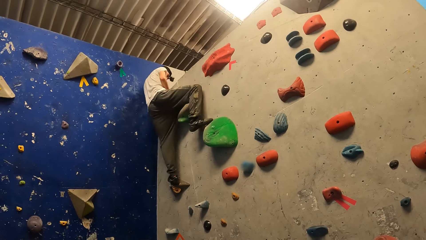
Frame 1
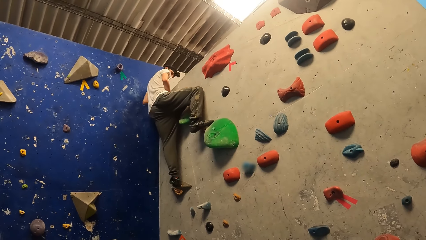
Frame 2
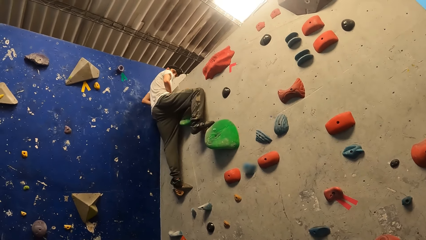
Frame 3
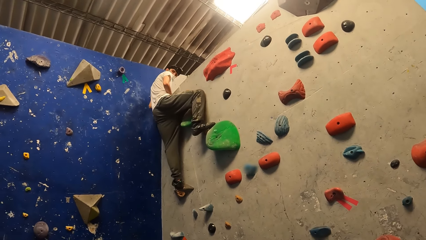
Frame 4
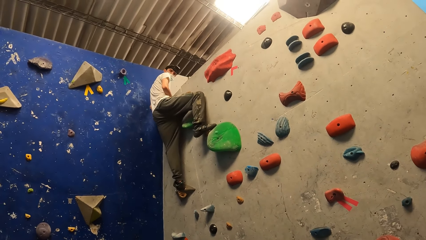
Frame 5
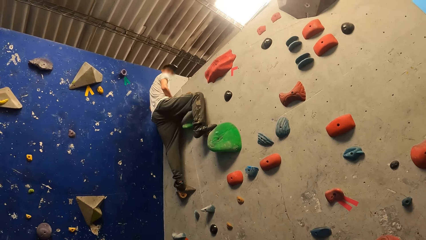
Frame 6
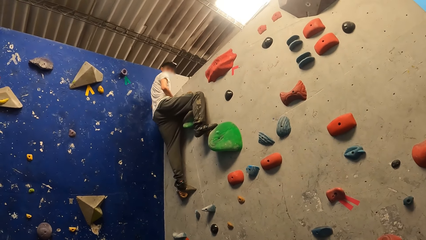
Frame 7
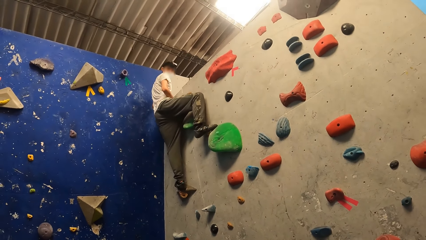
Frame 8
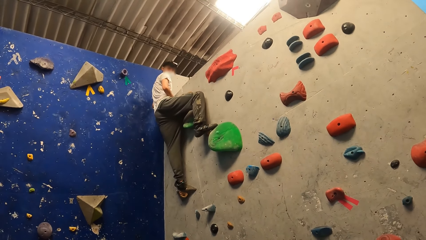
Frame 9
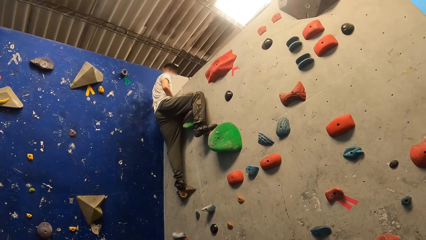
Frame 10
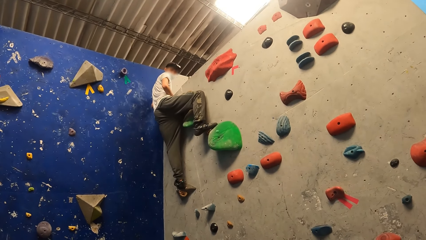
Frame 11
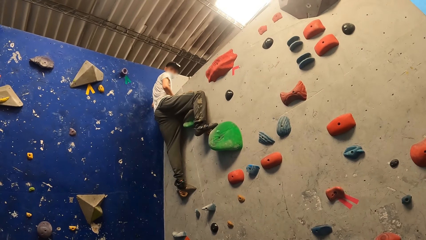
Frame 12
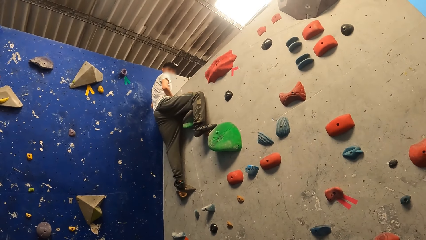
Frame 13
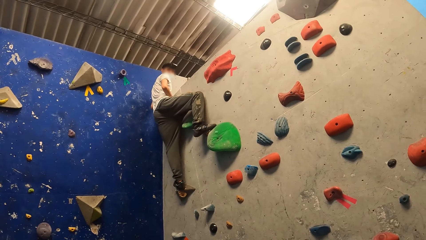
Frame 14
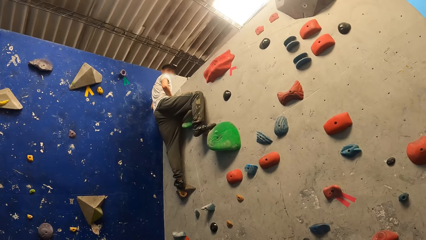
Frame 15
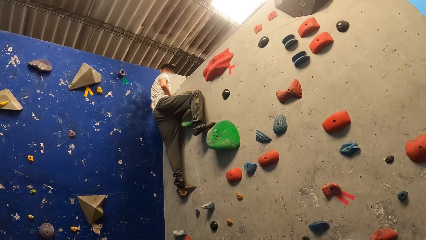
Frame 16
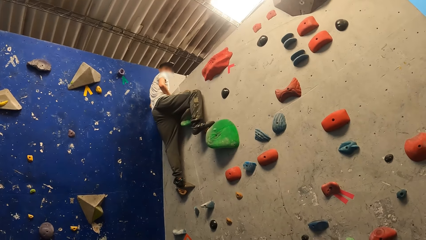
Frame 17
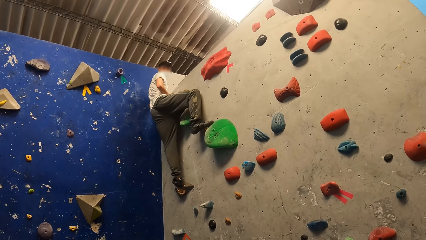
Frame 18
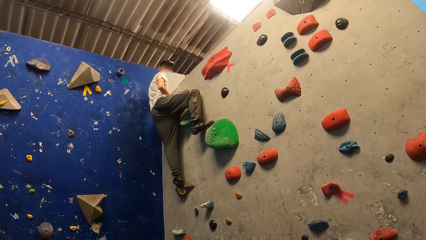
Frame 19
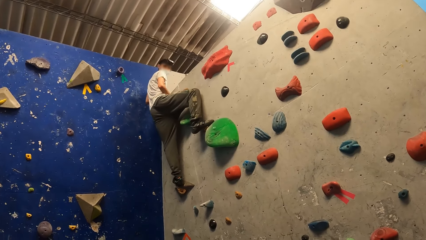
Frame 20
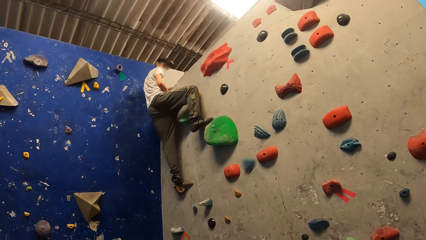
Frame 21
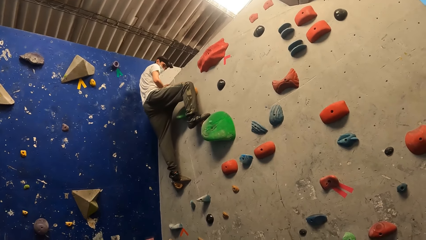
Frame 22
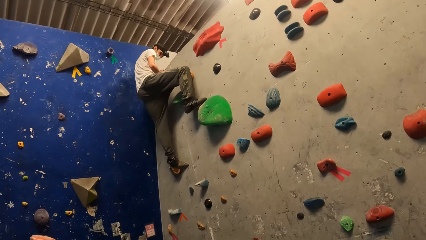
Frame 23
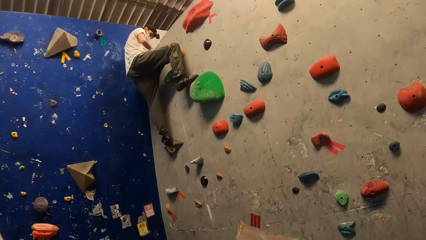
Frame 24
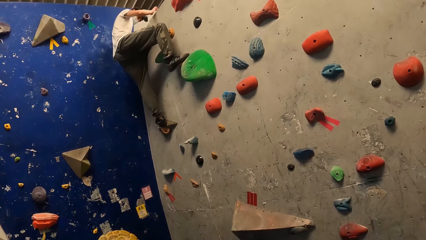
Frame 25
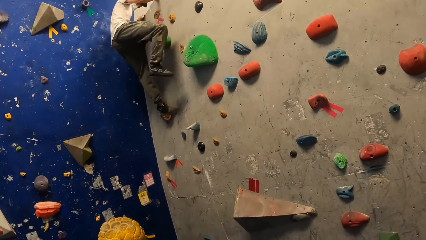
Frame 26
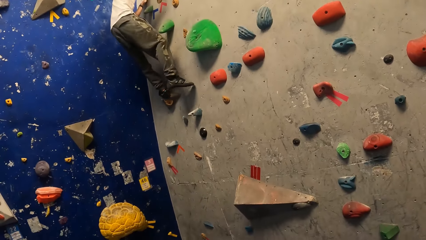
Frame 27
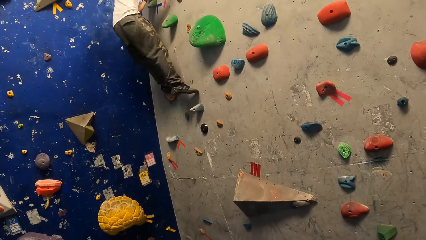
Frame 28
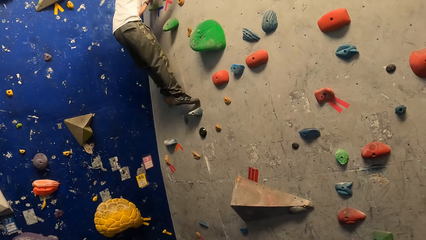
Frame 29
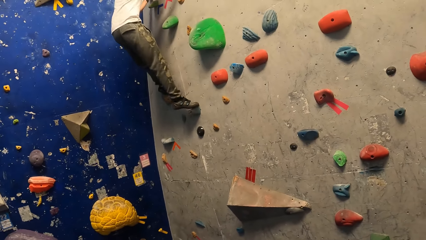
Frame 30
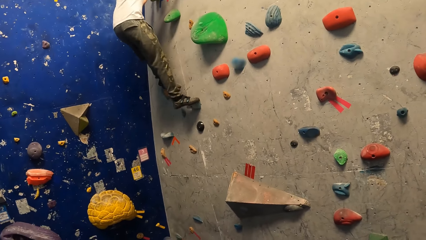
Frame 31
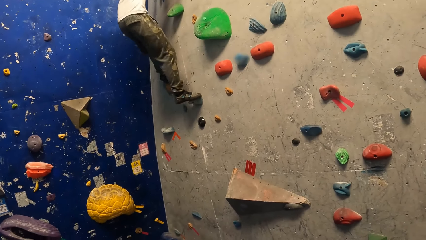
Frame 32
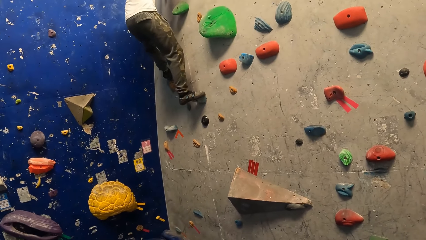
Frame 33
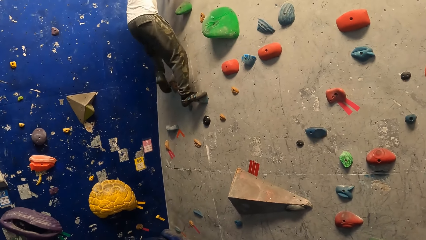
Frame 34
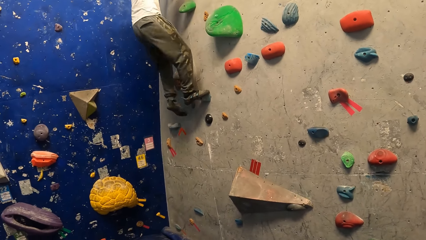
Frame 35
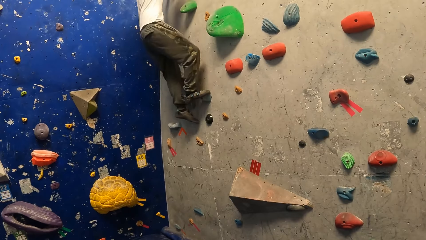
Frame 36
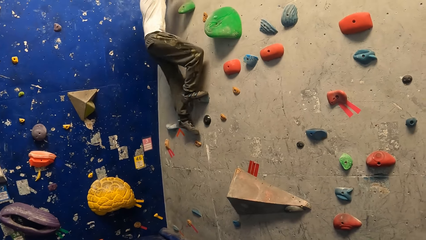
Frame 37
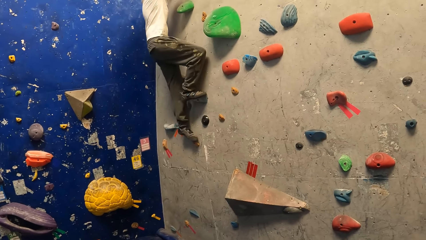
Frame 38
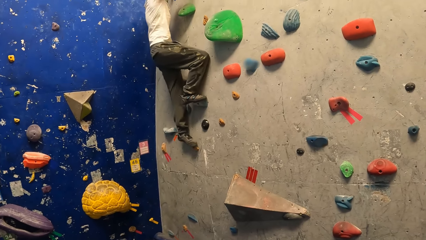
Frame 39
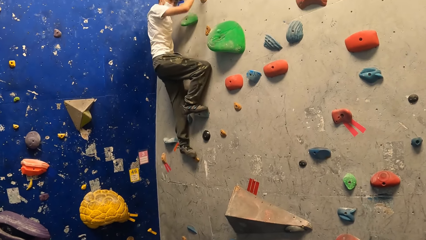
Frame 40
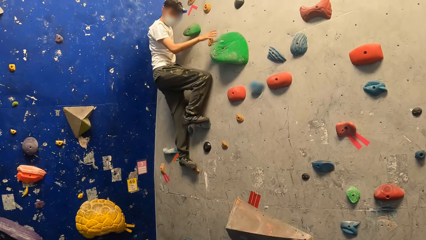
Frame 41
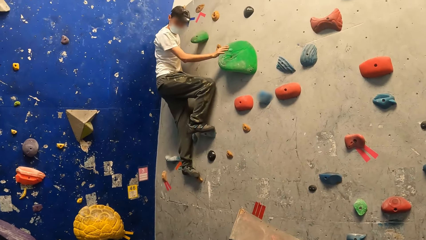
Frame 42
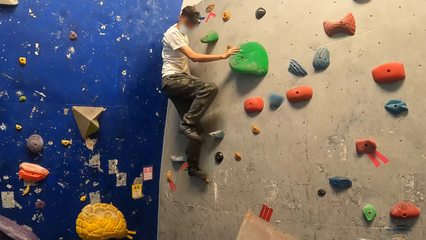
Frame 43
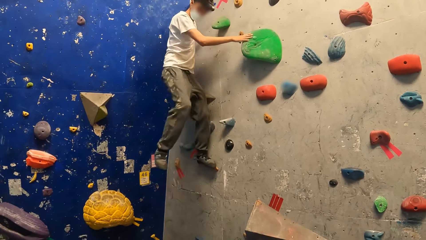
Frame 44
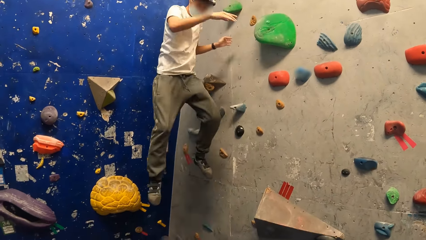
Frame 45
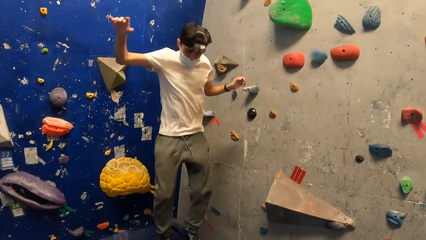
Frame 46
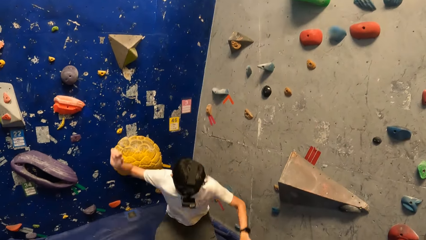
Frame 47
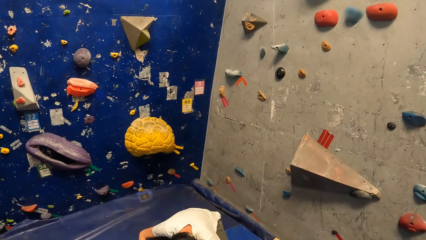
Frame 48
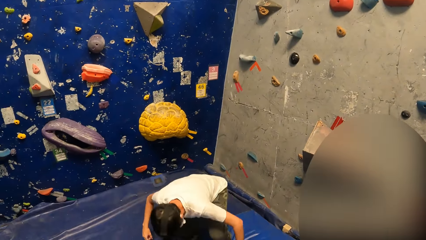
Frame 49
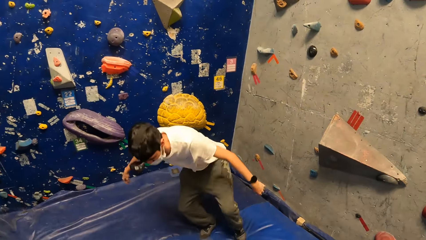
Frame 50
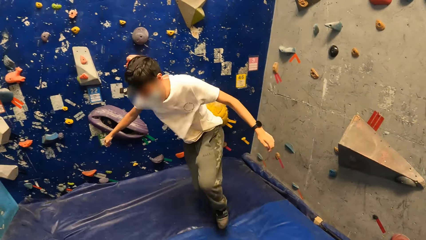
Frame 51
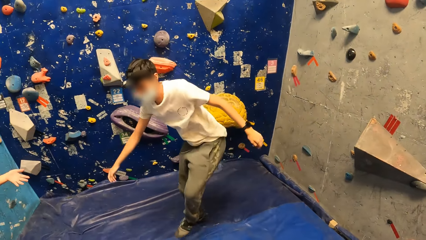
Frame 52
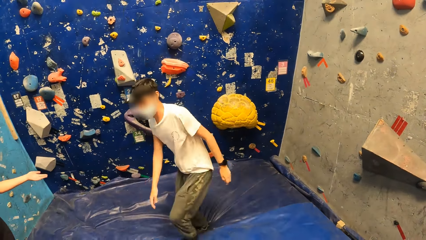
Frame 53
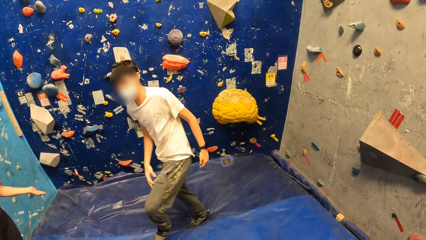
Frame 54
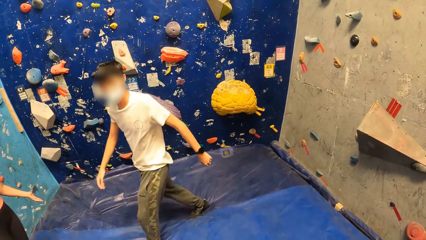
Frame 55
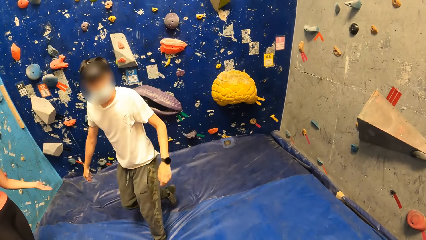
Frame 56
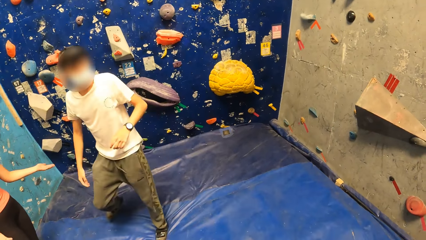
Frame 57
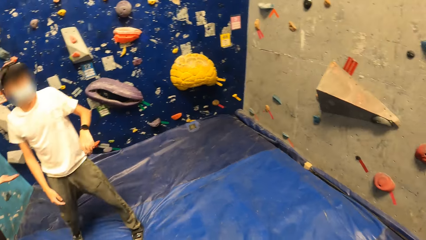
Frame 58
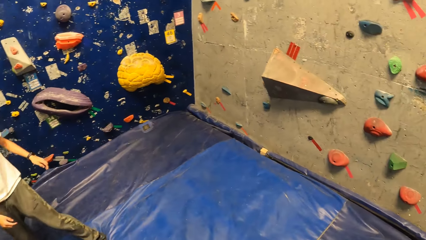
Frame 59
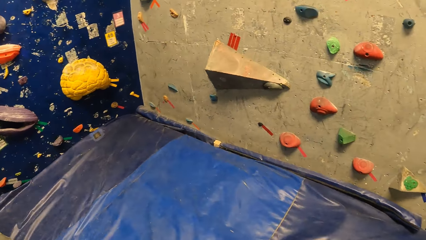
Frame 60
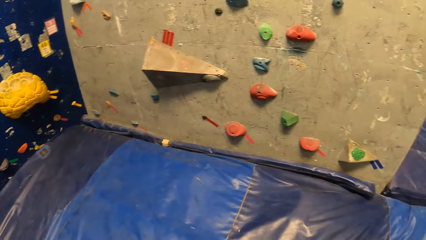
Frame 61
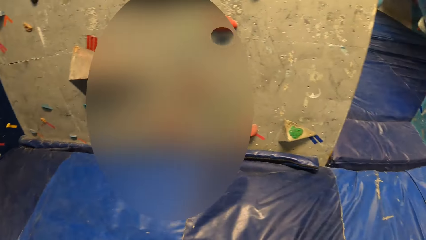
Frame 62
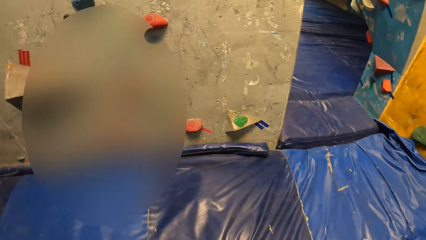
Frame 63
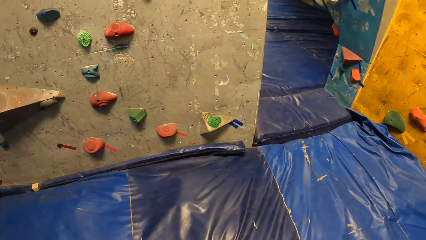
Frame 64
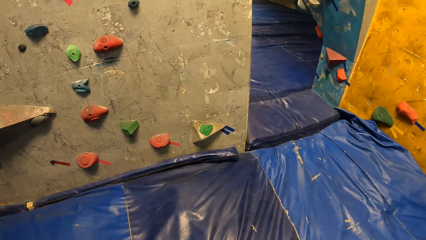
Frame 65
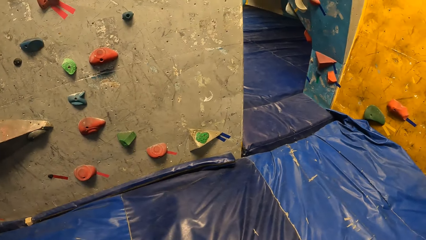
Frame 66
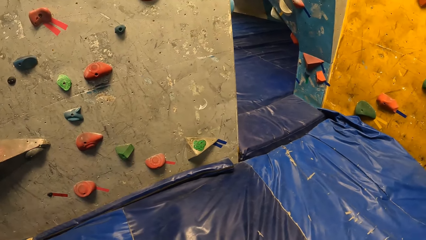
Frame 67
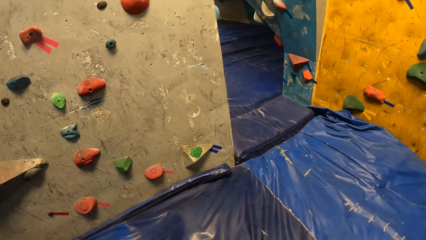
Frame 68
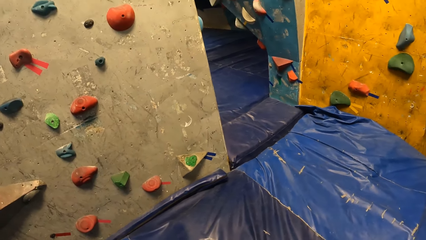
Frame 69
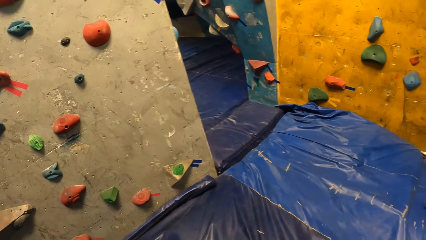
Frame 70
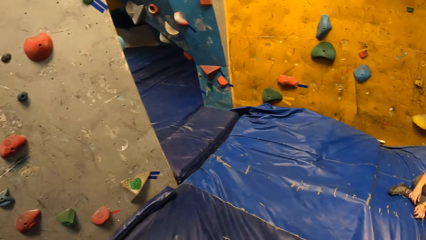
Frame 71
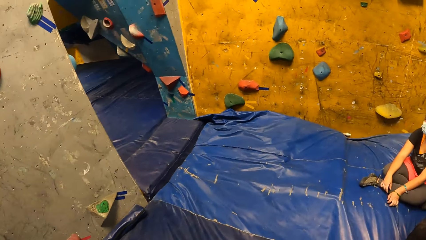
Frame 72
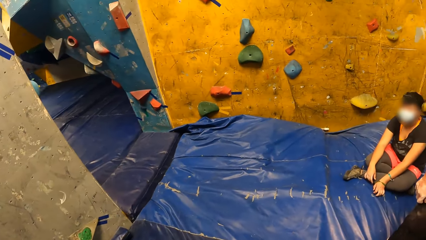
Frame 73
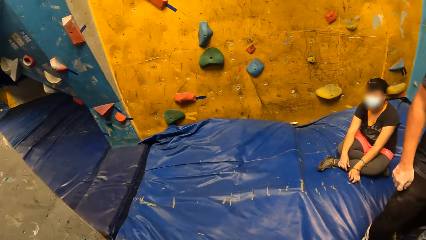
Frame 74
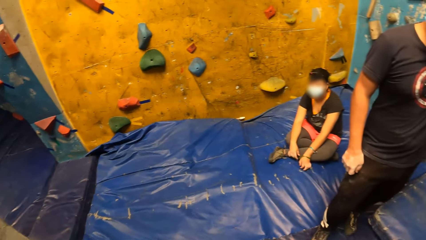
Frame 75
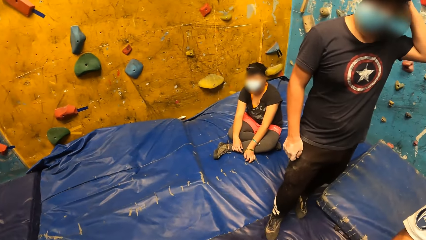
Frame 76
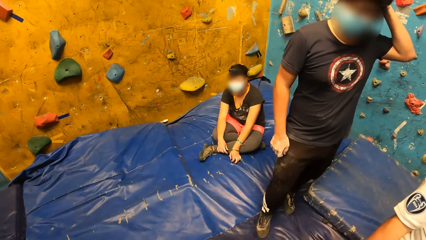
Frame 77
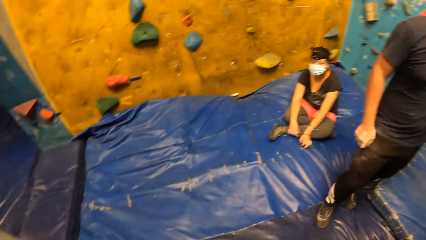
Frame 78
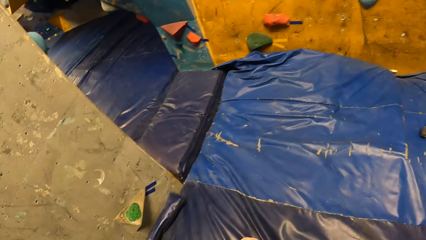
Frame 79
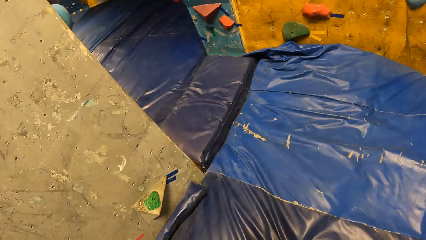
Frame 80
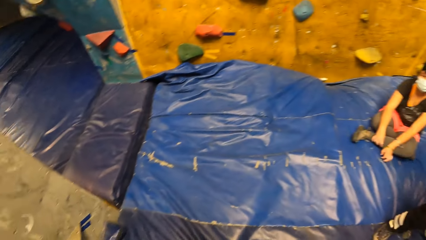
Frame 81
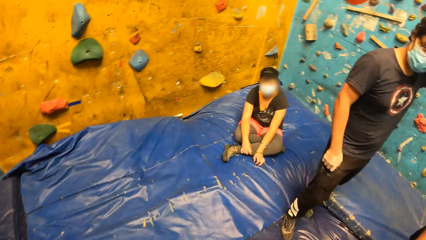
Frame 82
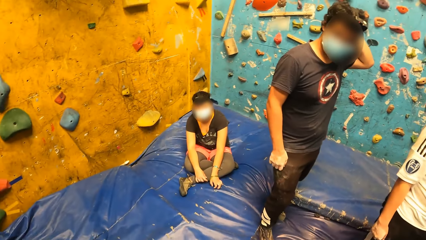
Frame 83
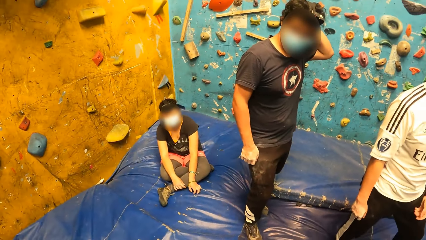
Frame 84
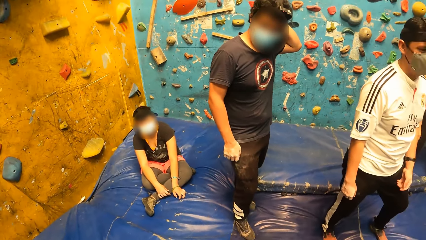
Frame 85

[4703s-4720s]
A man climbs the climbing wall. The man interacts with the camera wearer at the wall climbing centre. The man looks down. The man comes down from the wall. The man jumps down from the wall. The man walks around the blue mattress. The camera wearer looks around the room.
